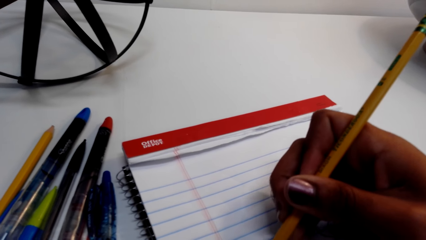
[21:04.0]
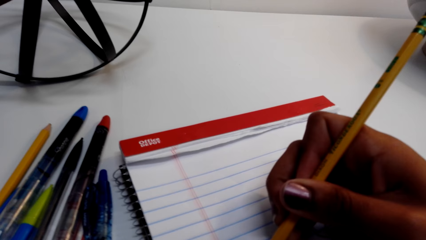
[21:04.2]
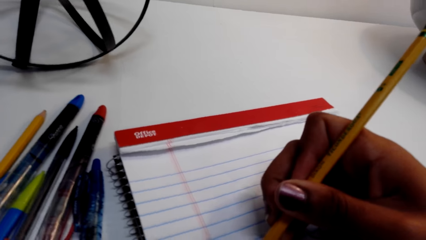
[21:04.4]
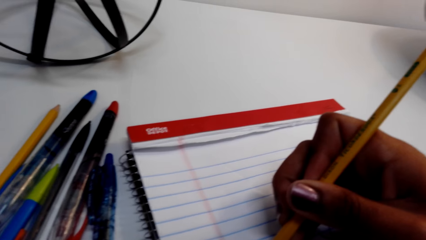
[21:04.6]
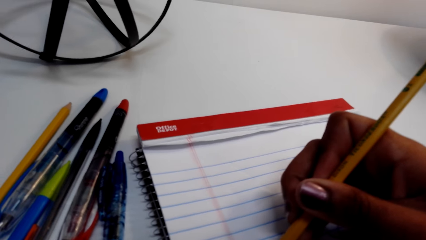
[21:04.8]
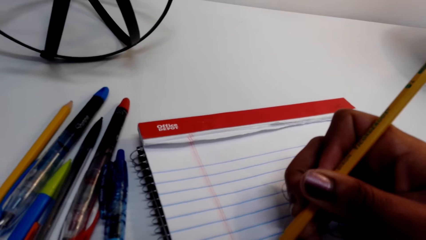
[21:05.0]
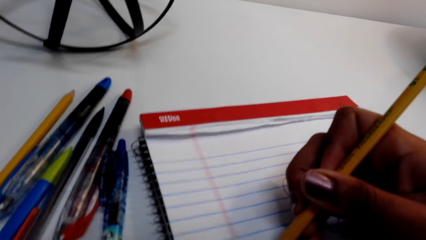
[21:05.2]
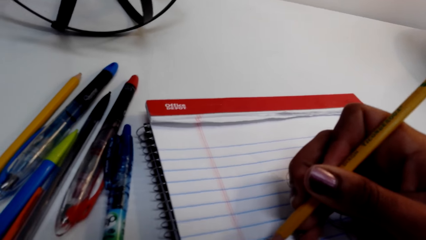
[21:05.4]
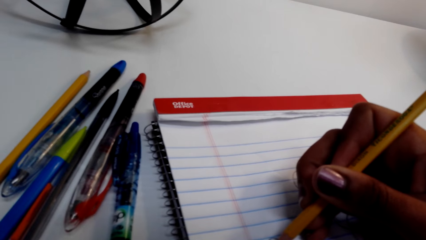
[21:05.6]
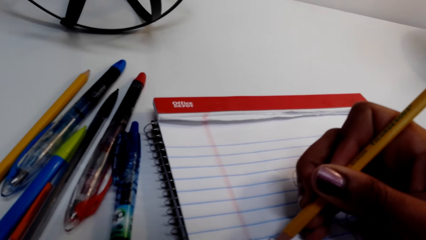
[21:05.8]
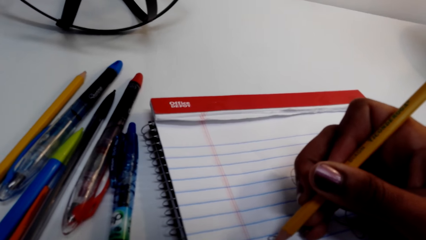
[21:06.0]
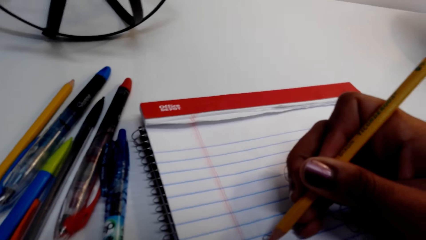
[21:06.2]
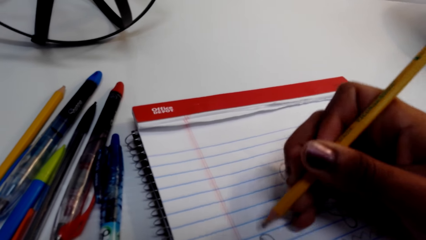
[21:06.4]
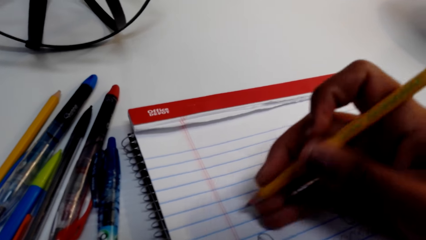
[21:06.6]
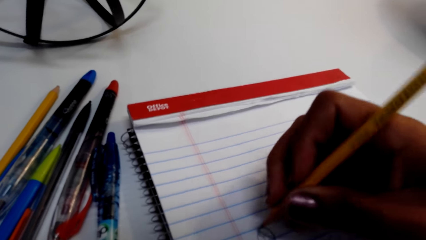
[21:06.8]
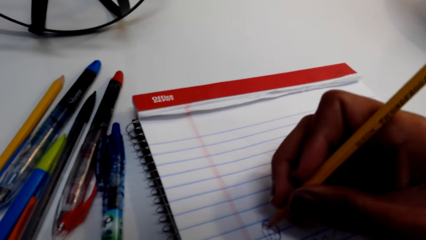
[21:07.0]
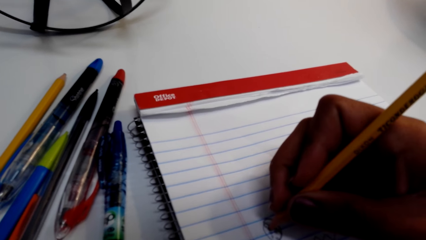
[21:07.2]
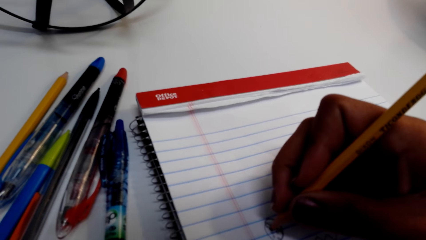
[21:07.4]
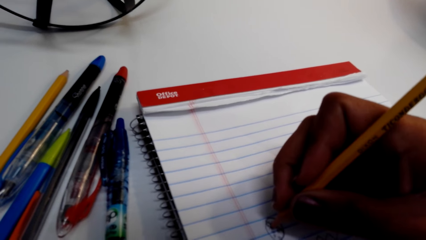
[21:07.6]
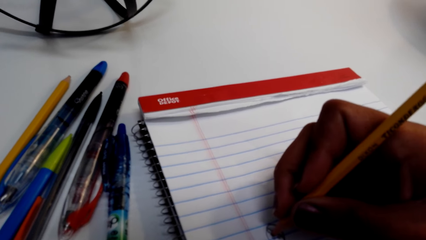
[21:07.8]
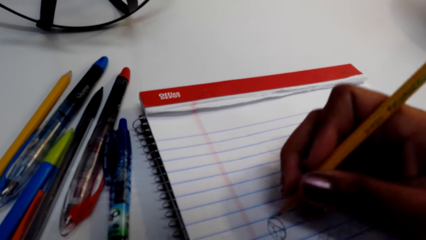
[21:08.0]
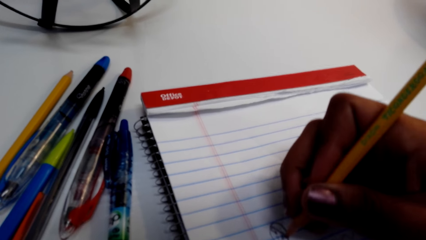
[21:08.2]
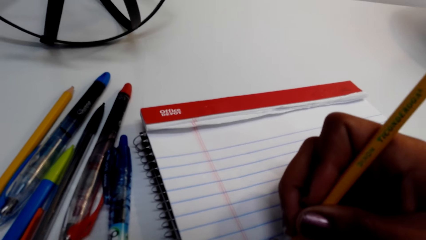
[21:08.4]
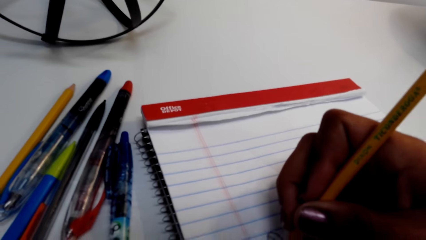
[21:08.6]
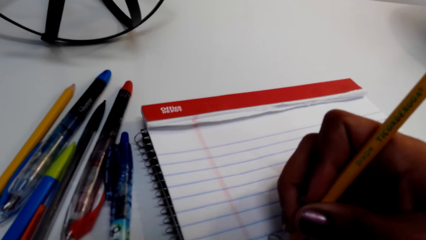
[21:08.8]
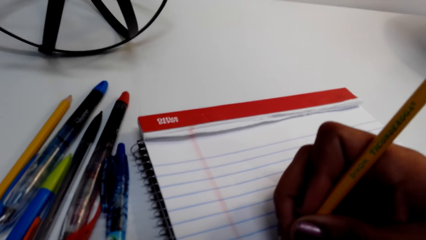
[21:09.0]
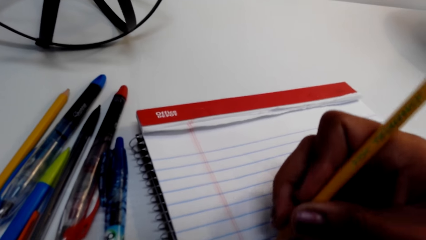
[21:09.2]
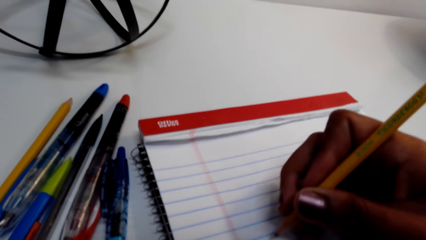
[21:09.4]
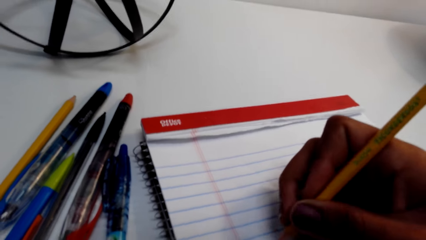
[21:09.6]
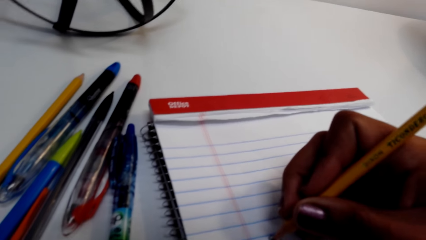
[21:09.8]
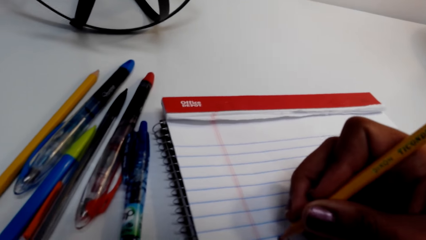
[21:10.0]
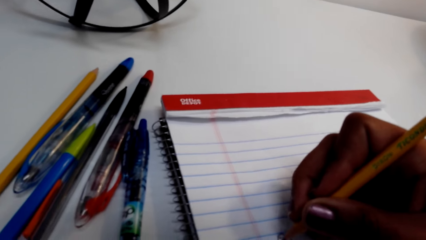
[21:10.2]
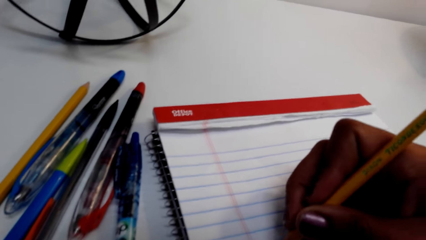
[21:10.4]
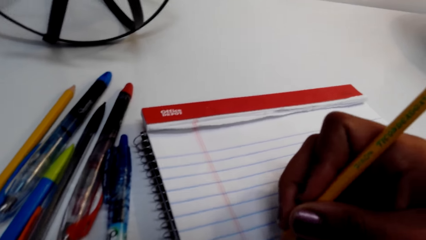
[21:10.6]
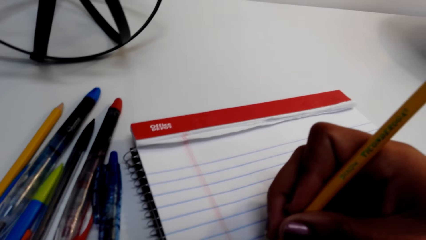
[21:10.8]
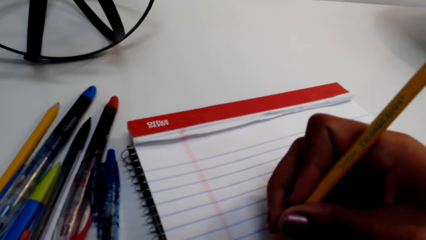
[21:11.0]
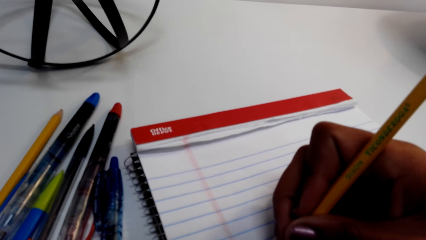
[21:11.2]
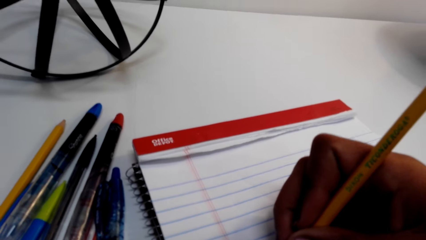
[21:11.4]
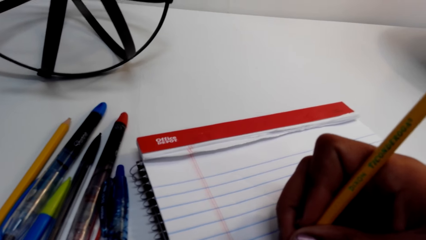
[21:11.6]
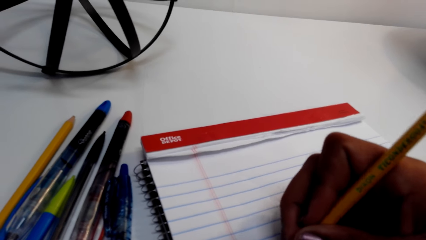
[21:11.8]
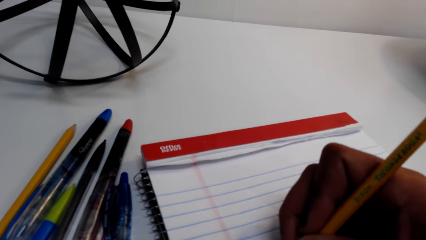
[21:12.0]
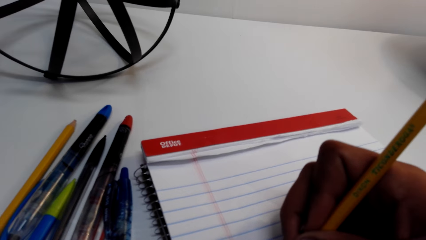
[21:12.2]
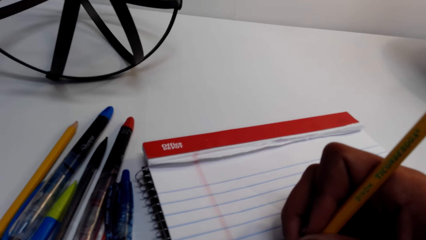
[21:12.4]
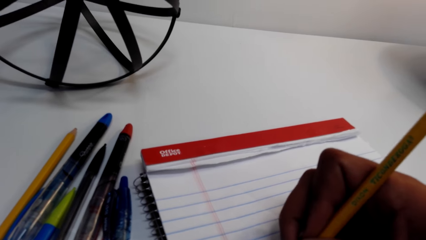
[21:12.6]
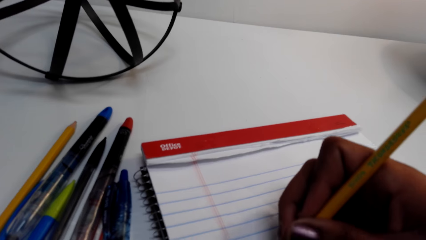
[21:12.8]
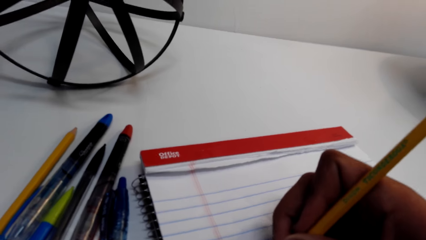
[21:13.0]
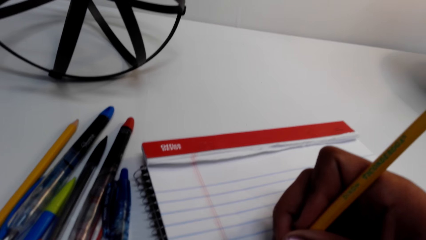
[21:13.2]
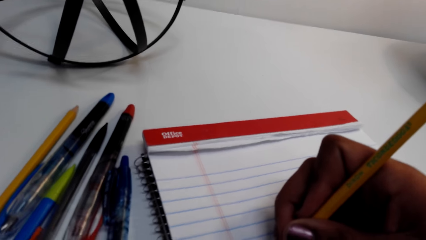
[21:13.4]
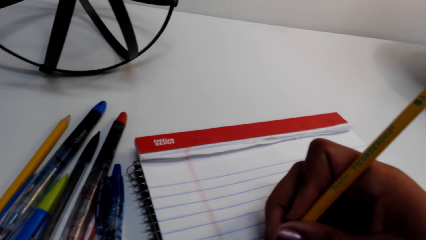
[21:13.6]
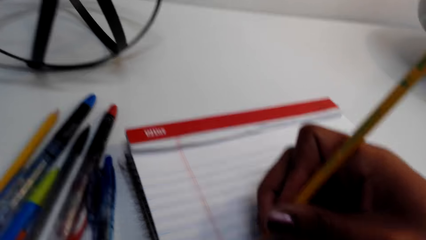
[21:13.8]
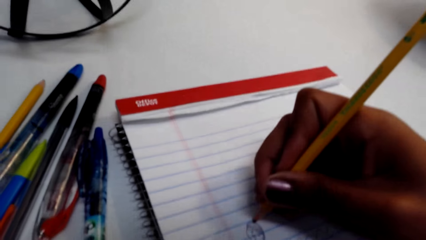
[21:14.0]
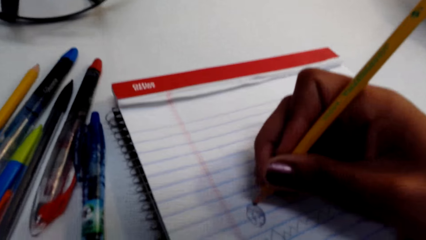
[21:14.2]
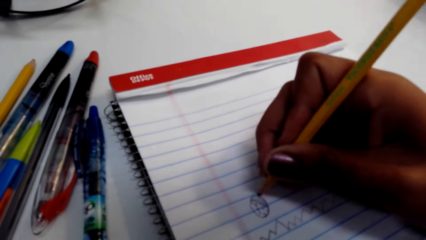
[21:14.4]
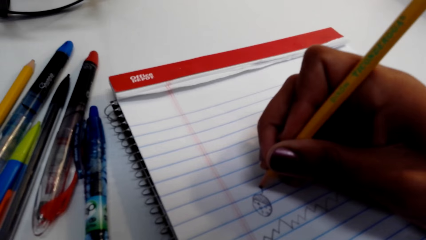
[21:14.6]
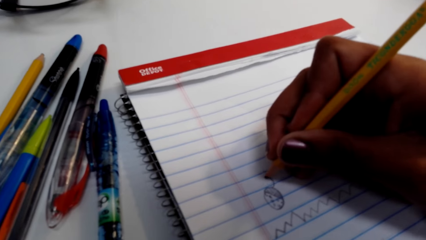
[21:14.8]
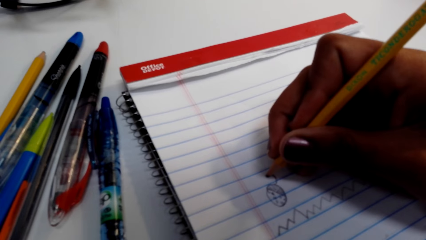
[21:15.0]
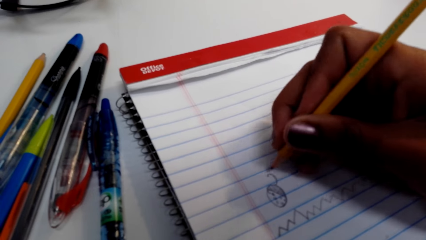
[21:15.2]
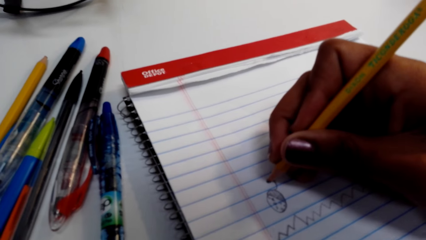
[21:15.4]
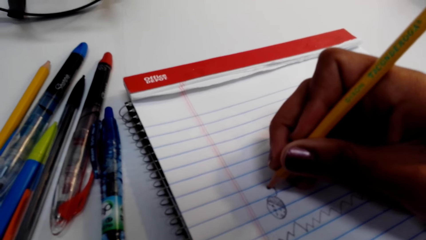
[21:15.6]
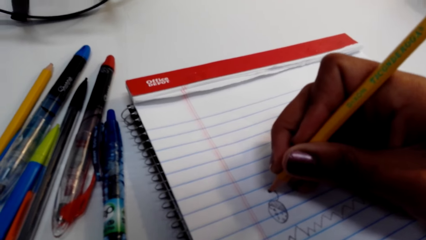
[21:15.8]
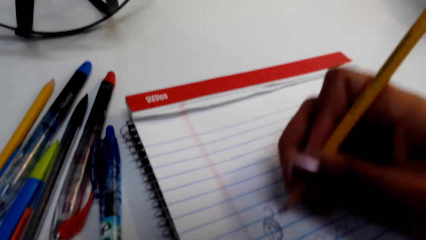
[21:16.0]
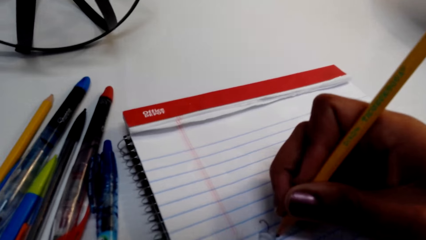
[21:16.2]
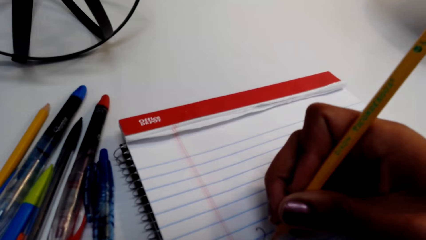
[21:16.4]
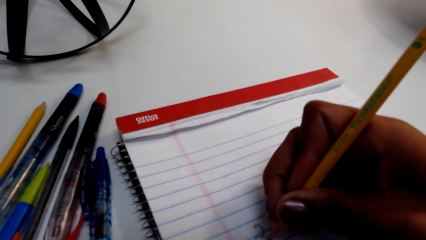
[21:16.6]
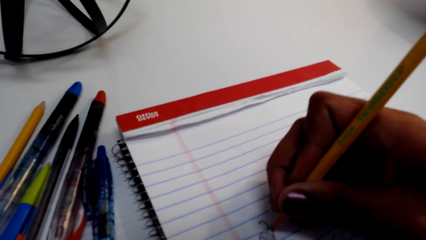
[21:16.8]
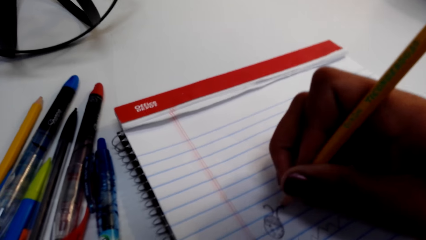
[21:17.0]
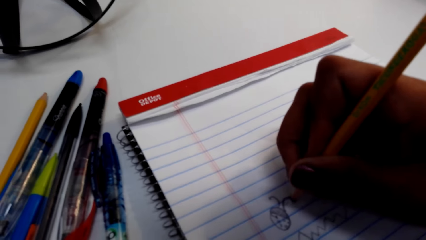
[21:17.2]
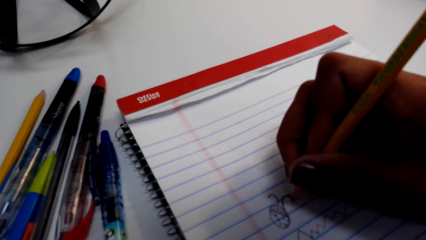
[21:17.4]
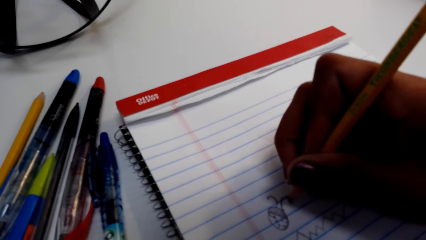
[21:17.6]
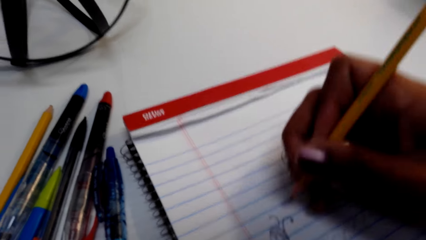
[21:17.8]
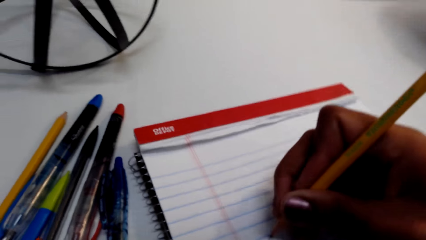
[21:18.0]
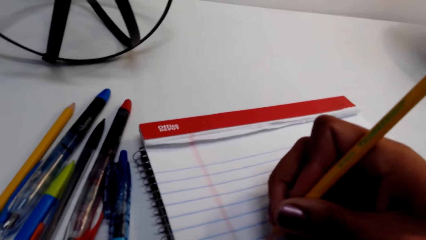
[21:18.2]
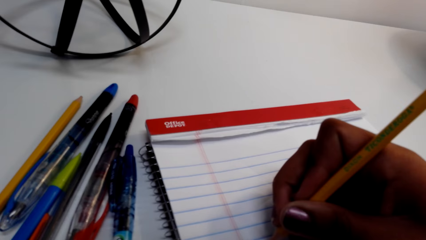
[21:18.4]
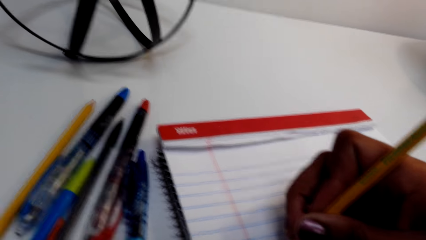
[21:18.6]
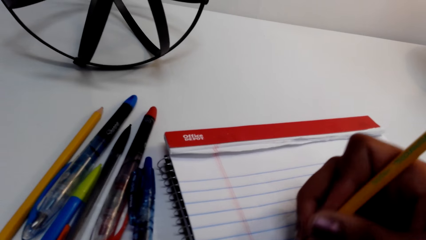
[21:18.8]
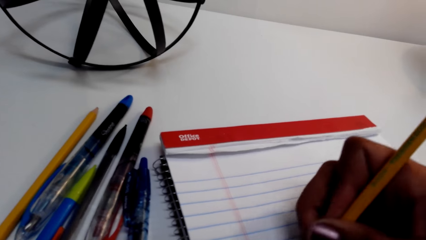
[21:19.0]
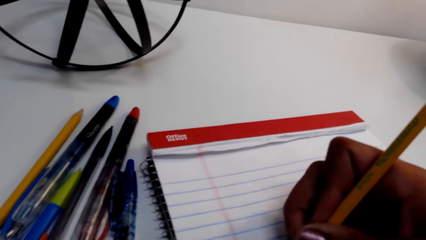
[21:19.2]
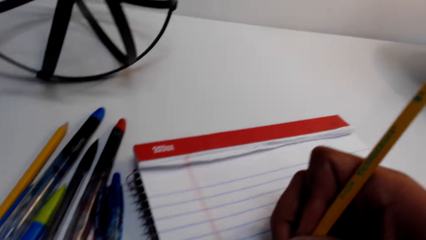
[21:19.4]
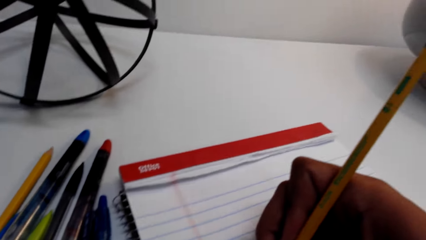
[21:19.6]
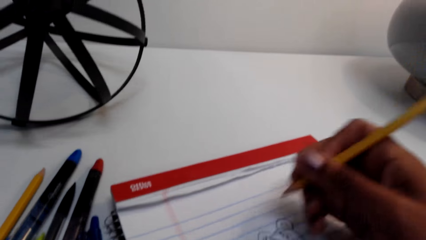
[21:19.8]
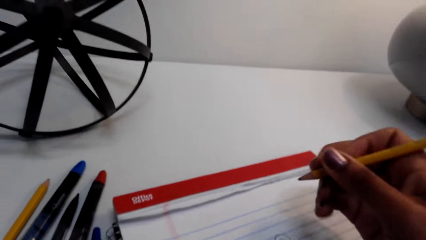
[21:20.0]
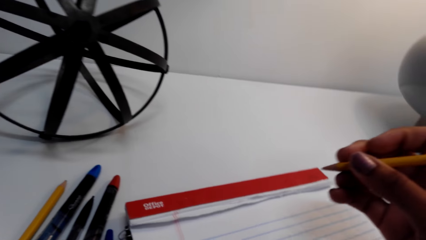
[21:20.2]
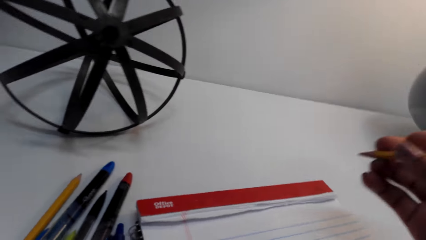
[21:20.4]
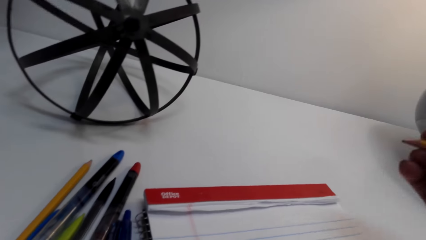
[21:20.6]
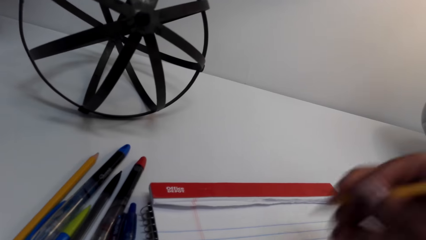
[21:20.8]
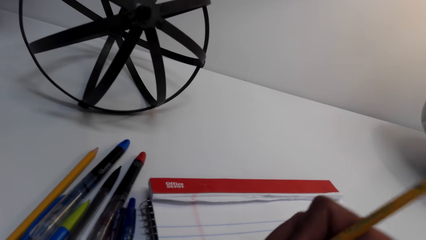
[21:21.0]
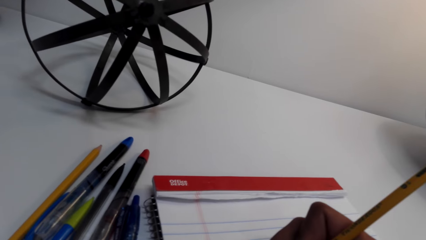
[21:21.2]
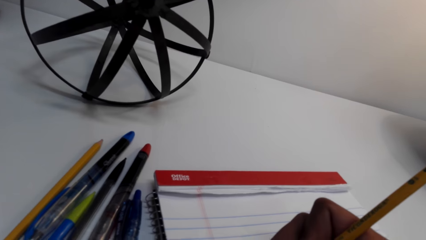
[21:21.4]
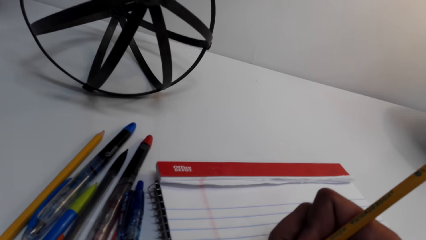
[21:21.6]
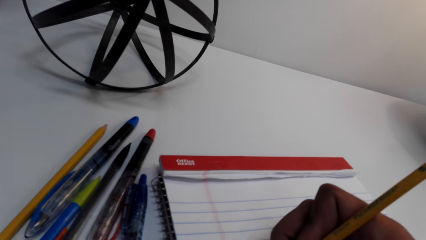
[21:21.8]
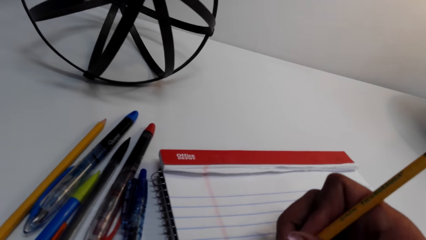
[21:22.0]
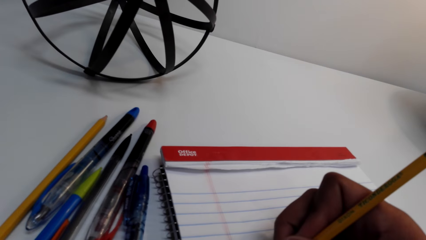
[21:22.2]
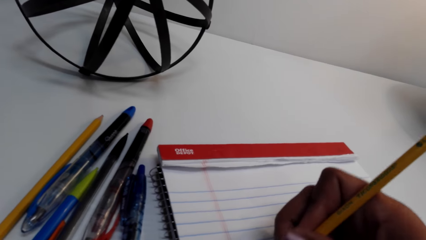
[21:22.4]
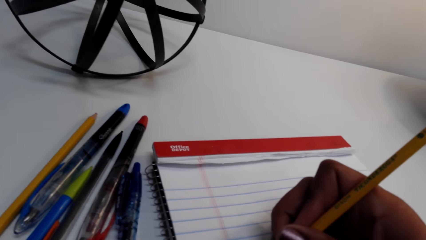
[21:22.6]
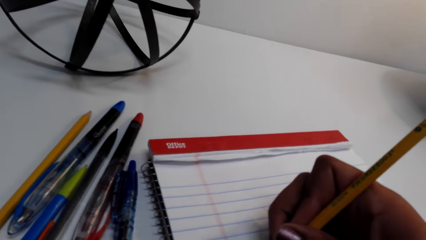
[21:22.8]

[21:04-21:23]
The camera wearer lifts the hand. They draw pictures on the book. They lift the pencil. They draw pictures on the book.
